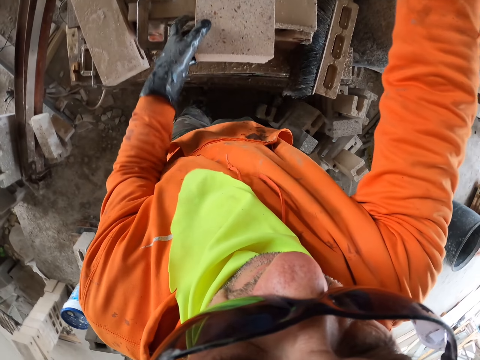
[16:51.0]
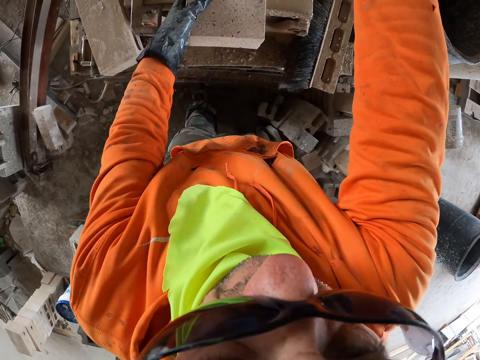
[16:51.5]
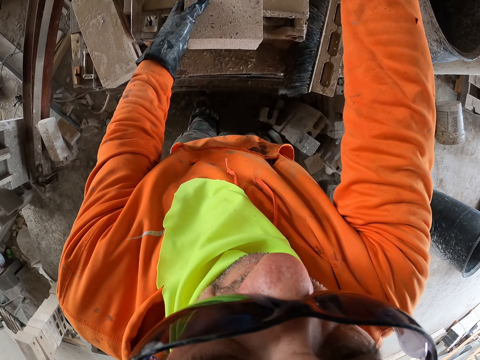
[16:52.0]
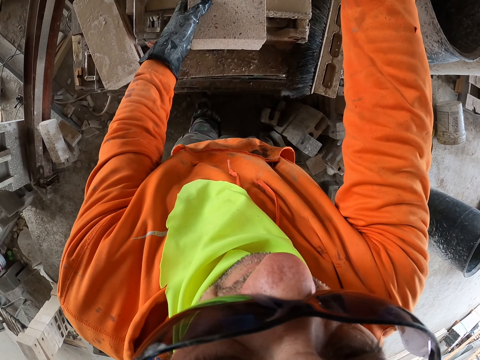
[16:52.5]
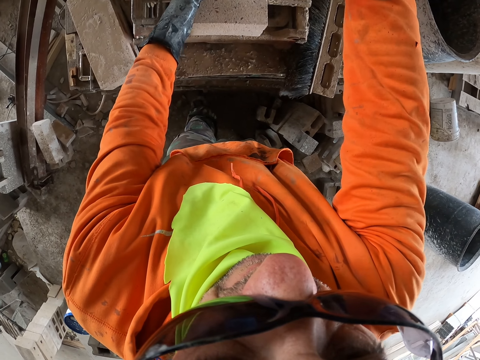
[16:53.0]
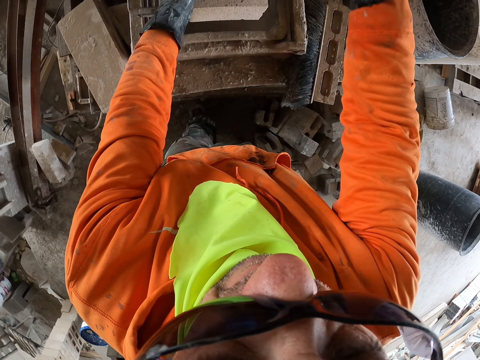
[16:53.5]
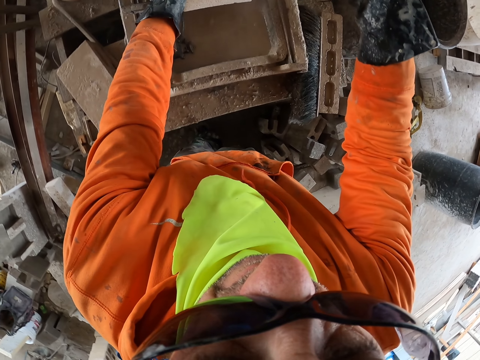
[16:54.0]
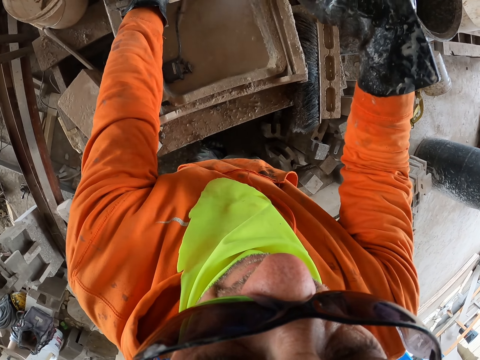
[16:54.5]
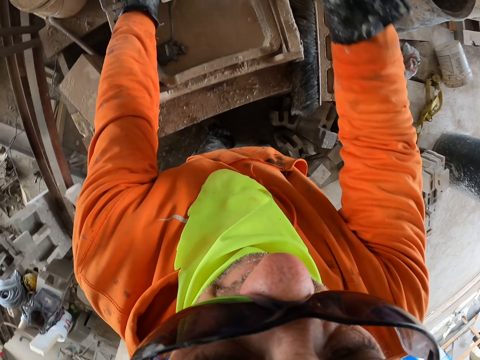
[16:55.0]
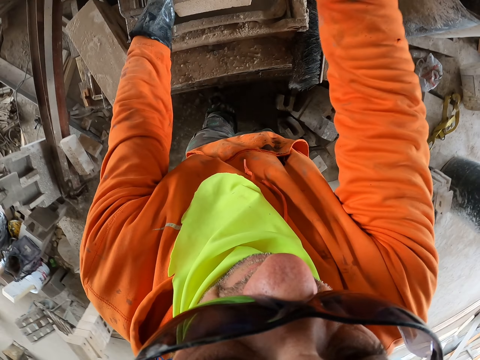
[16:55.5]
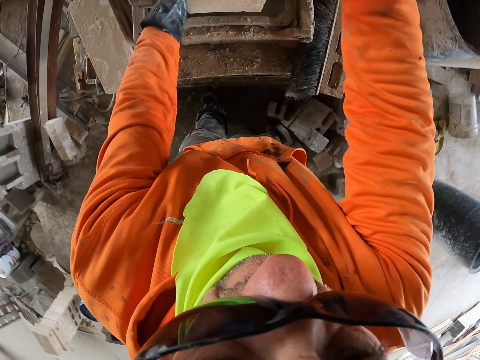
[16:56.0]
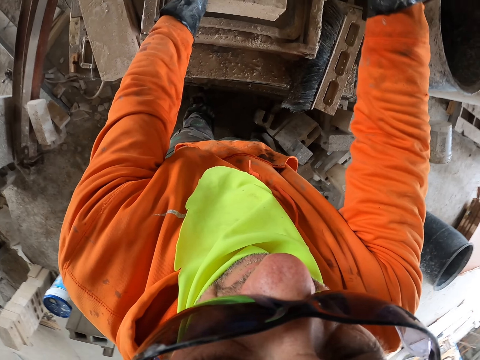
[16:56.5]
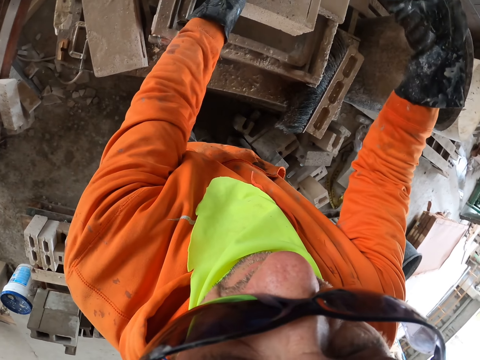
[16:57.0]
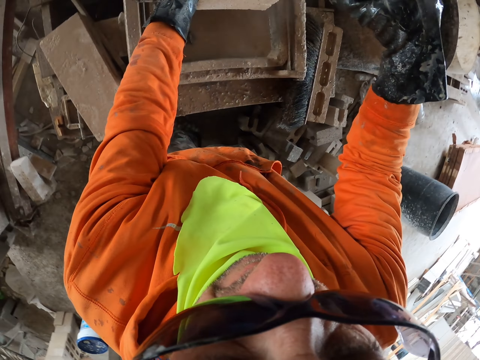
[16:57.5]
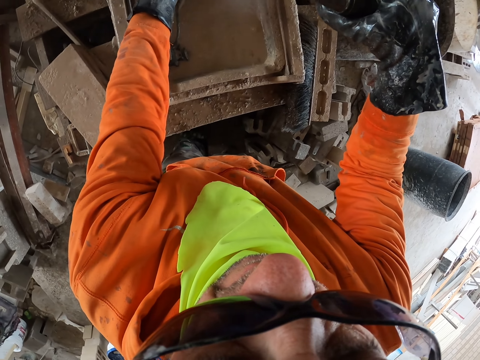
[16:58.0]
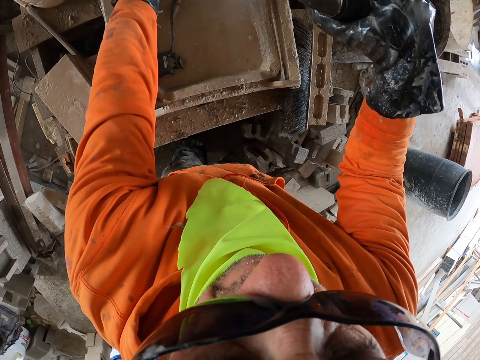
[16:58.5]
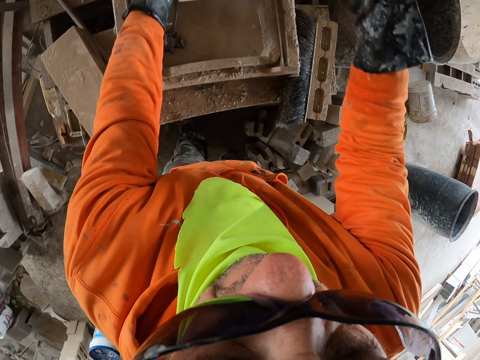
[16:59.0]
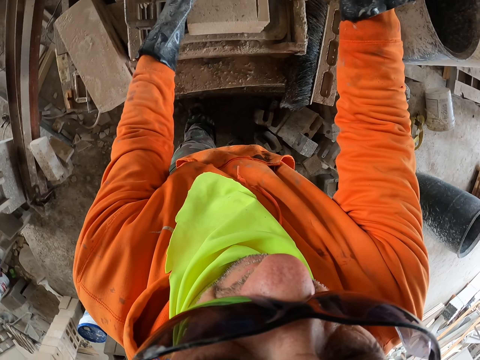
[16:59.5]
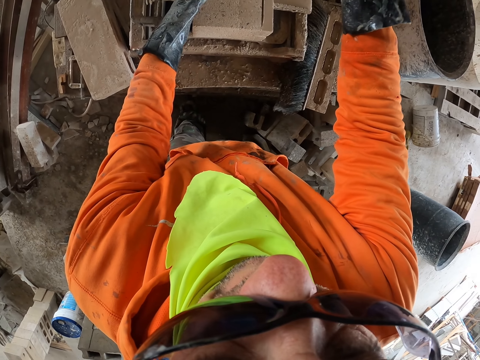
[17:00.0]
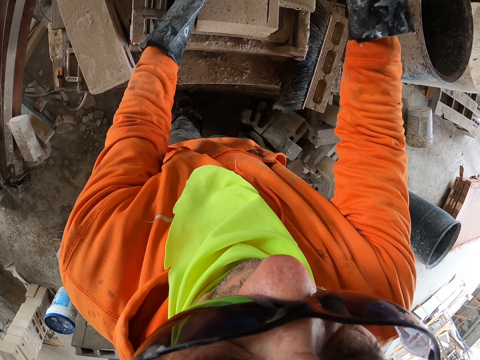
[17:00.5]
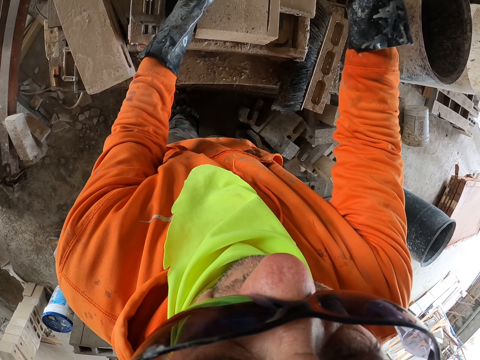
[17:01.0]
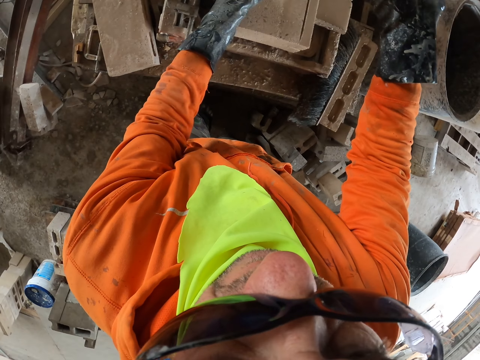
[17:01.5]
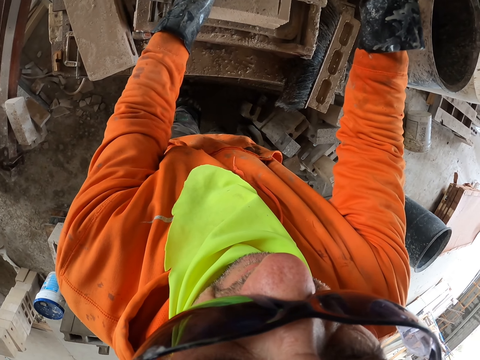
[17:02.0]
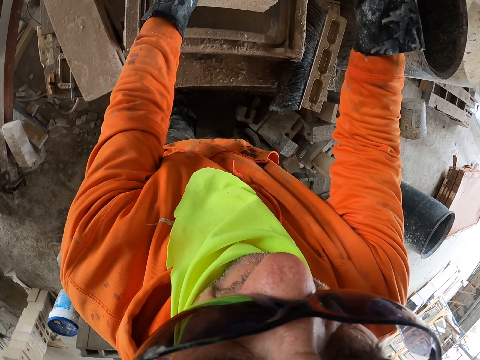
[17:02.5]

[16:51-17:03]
The camera wearer cuts the brick. They are putting a block on a machine.

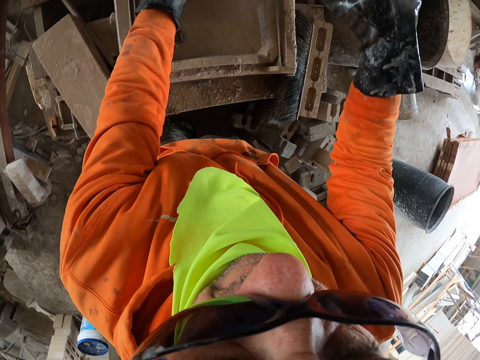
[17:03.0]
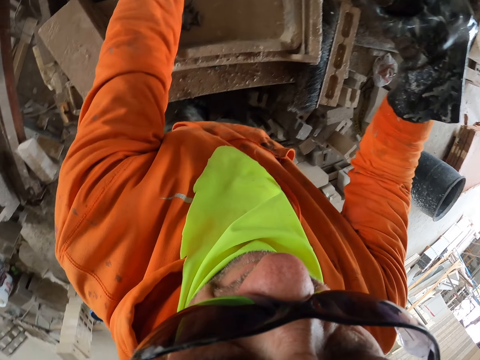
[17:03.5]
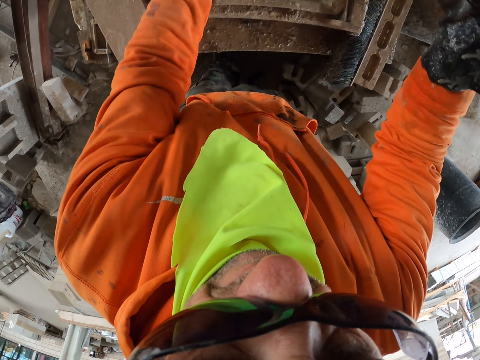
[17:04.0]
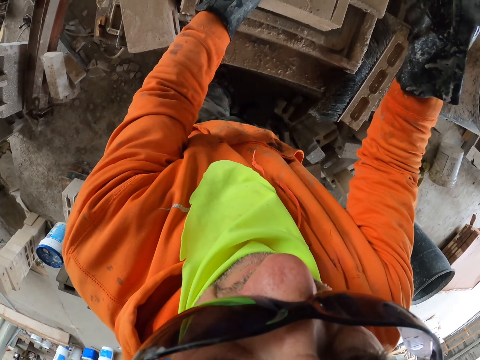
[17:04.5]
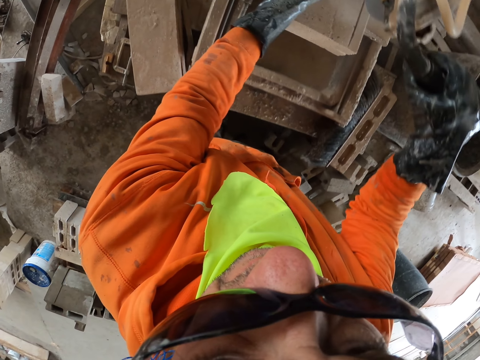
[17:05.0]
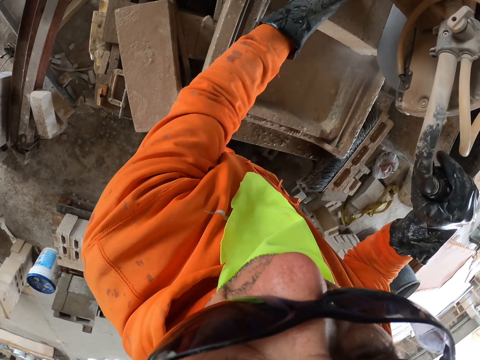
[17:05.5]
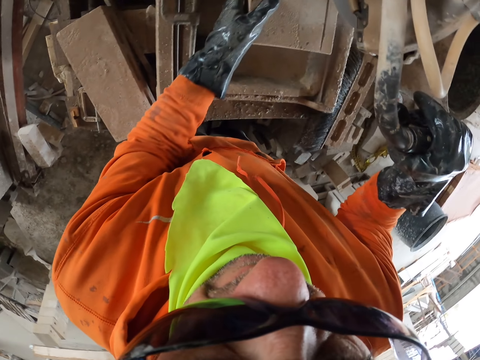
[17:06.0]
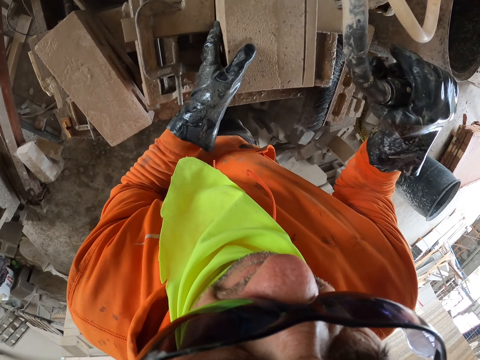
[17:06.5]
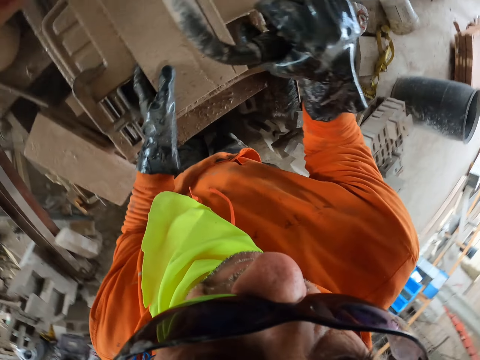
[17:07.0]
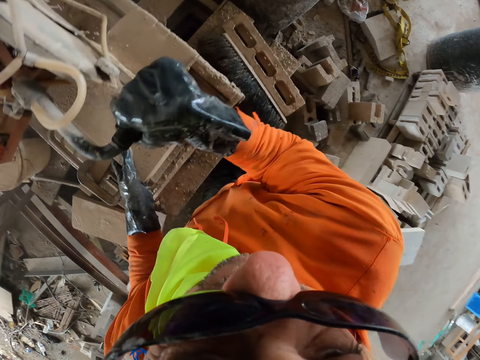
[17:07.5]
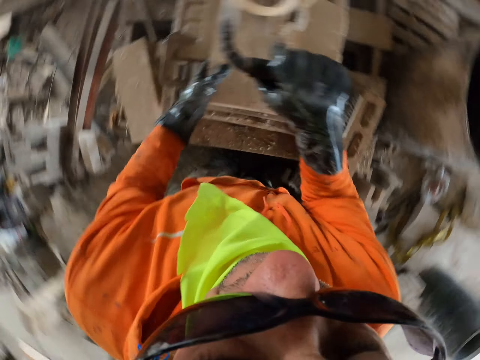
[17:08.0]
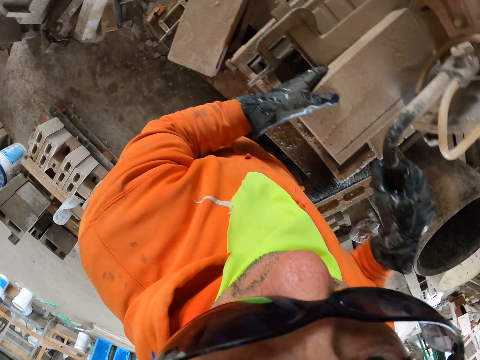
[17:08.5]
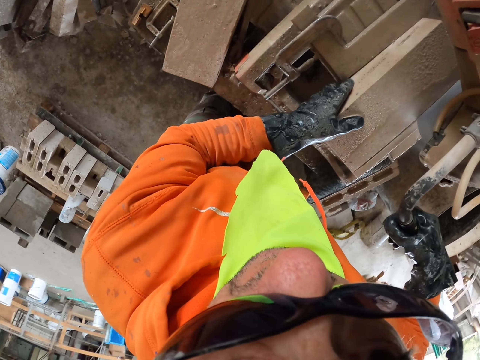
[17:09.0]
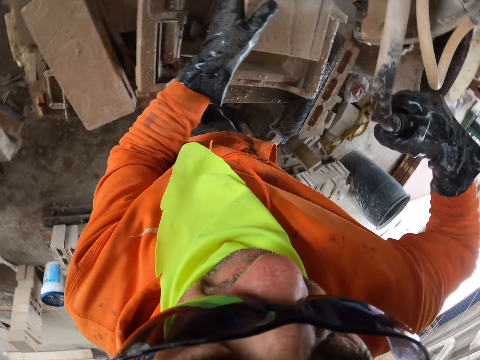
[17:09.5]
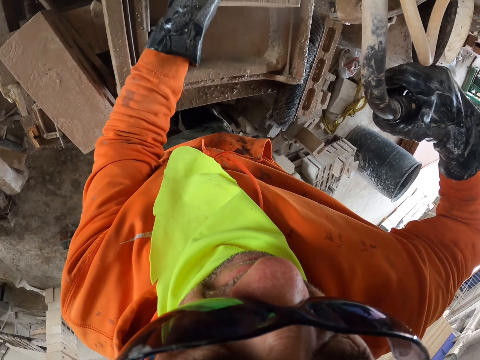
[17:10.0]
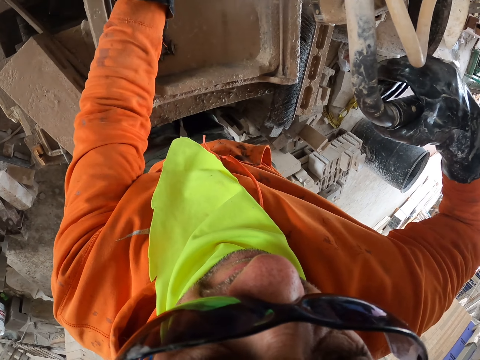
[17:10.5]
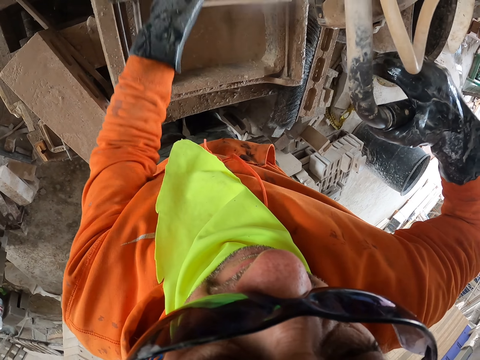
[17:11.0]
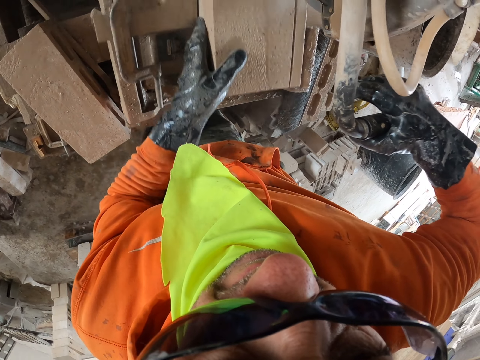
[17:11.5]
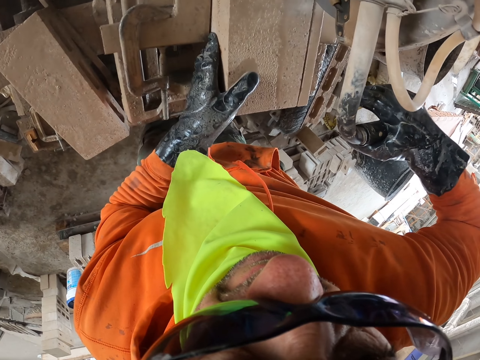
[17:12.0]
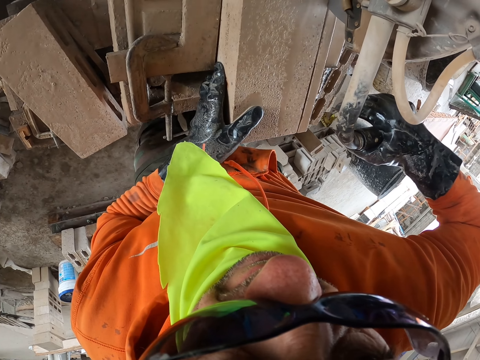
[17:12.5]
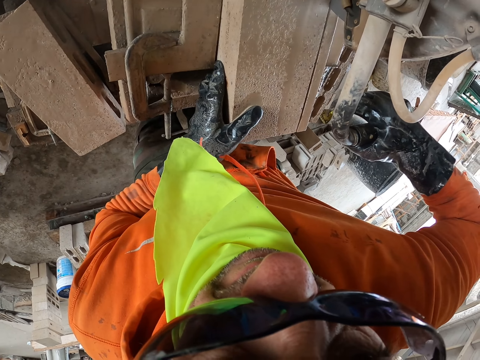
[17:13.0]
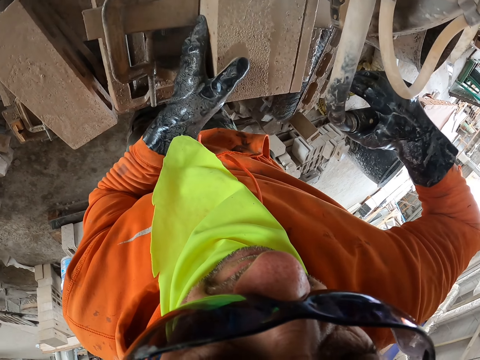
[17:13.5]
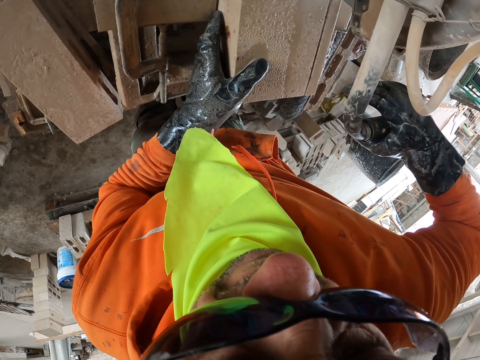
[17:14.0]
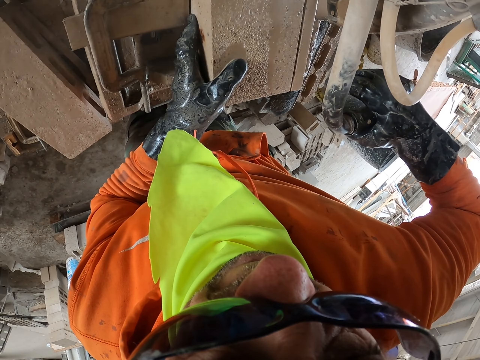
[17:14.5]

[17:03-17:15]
The camera wearer looks around. They cut the brick into two with a brick cutter.

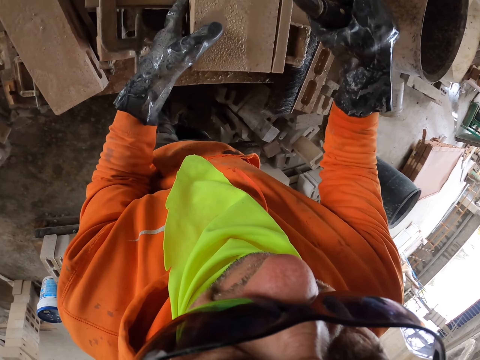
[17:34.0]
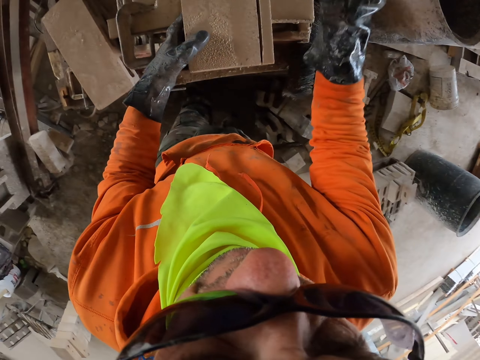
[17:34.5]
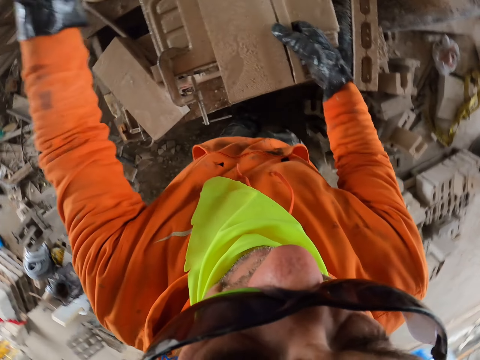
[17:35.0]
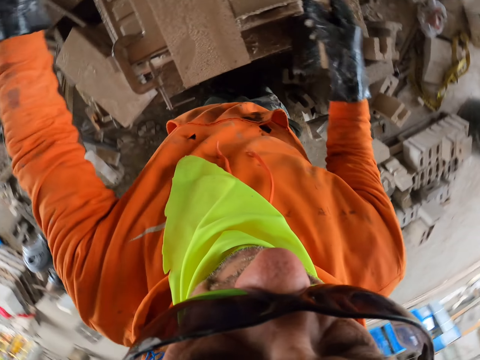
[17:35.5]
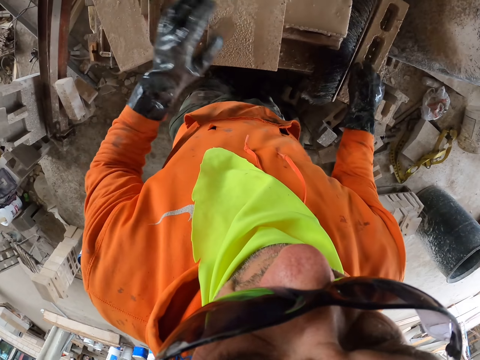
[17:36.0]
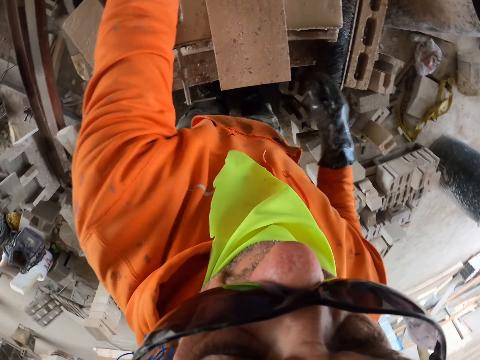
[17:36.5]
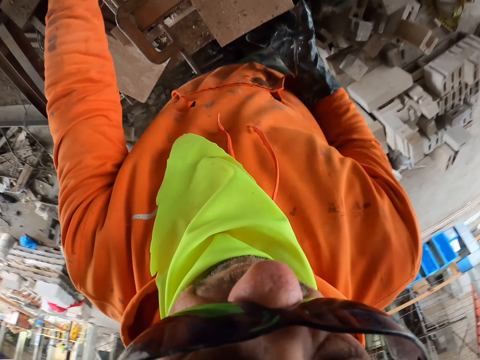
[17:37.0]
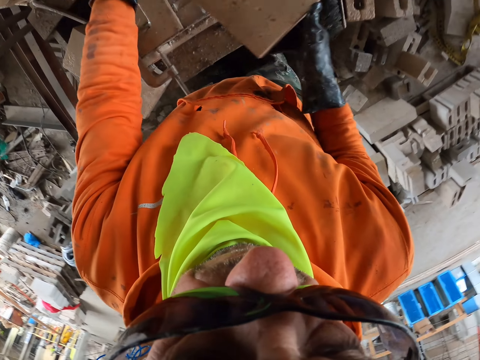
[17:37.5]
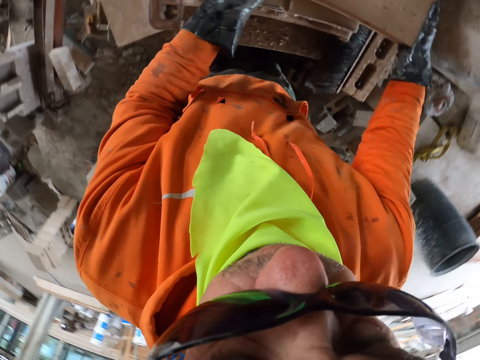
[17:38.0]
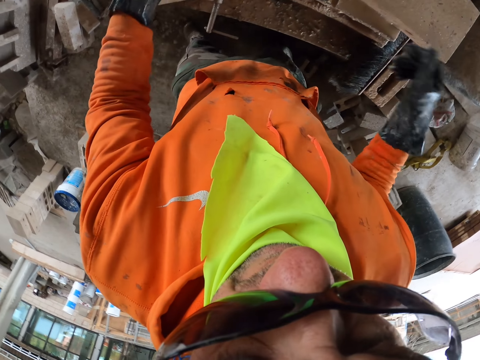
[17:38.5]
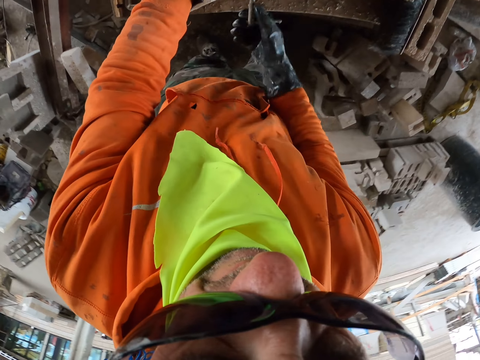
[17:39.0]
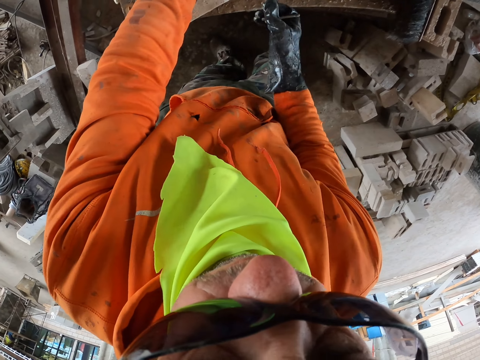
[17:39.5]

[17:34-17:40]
The camera wearer puts the brick aside. They move the brick.
